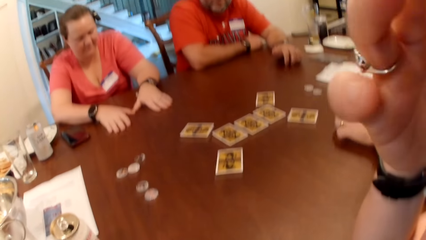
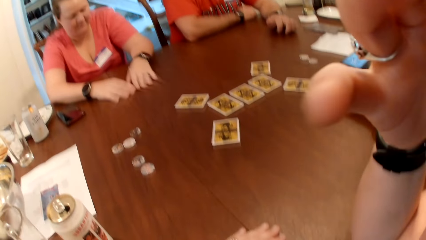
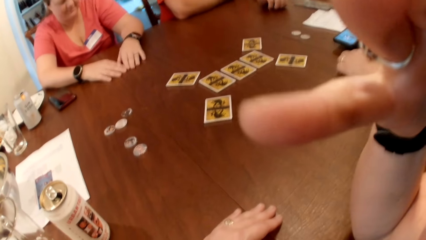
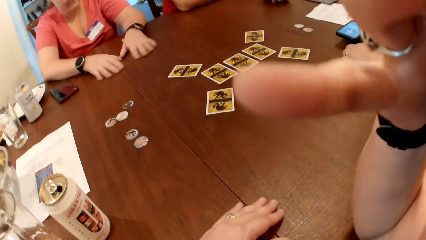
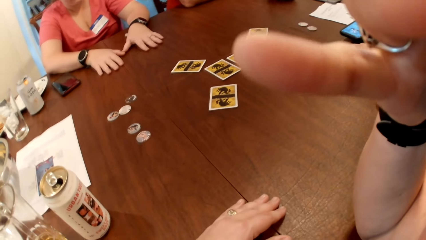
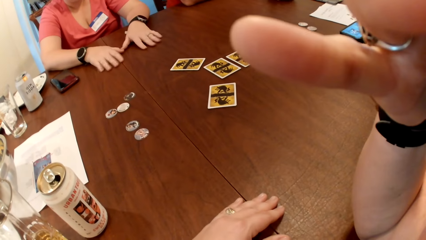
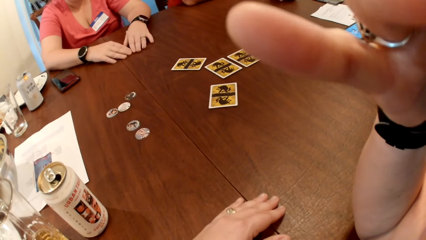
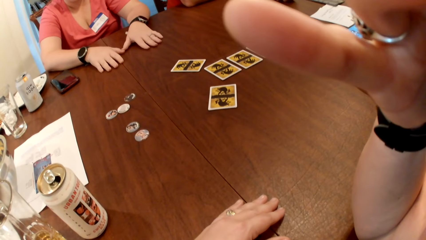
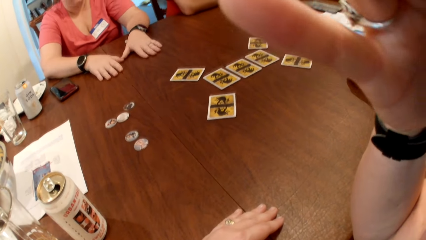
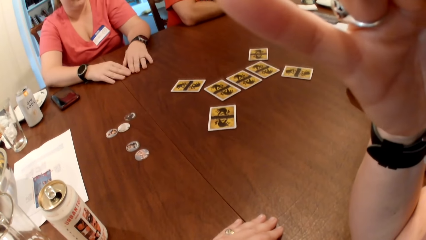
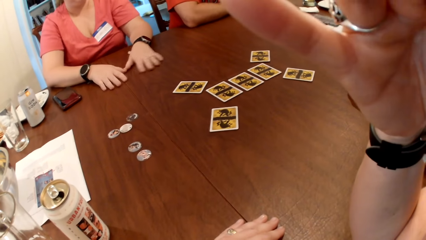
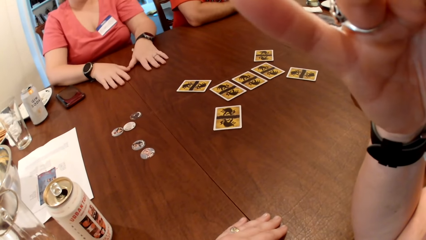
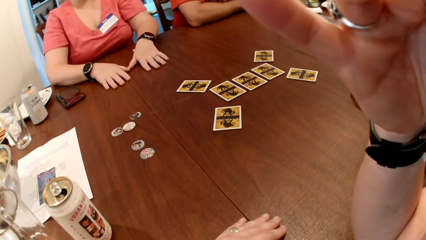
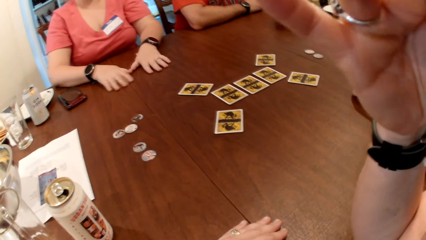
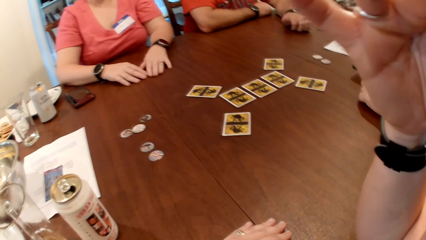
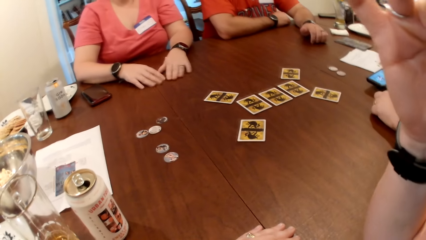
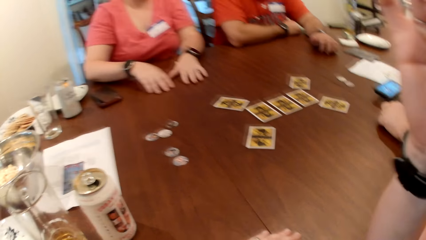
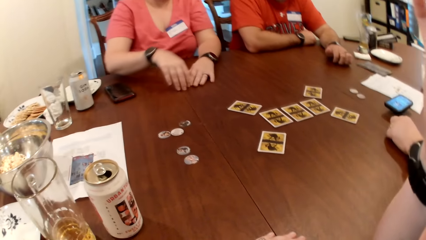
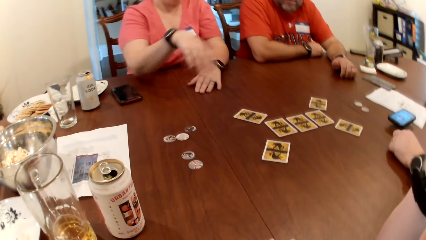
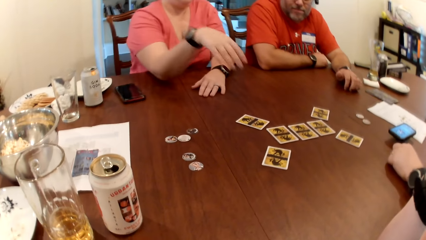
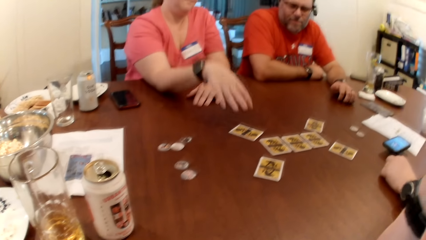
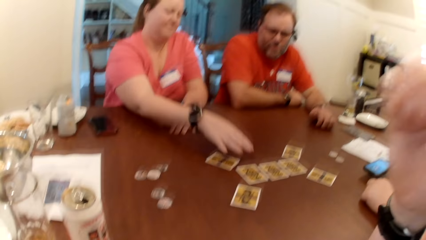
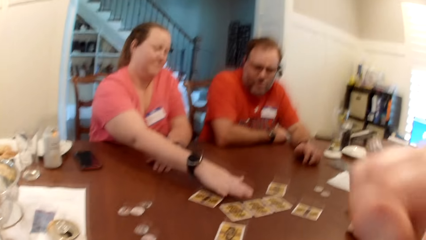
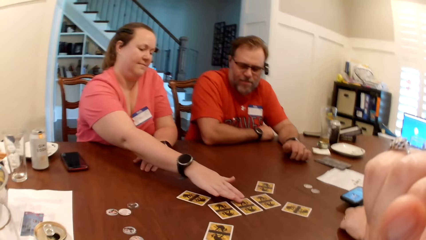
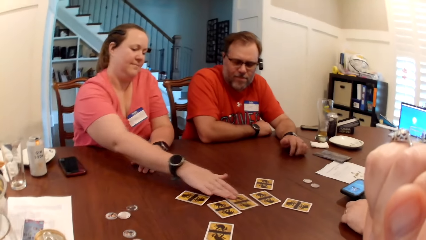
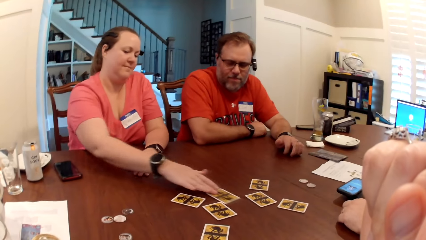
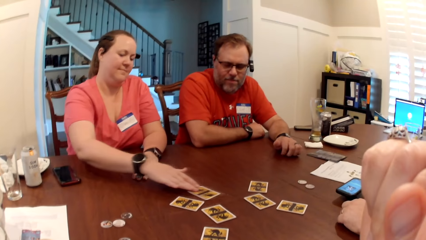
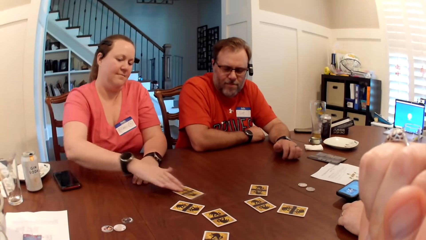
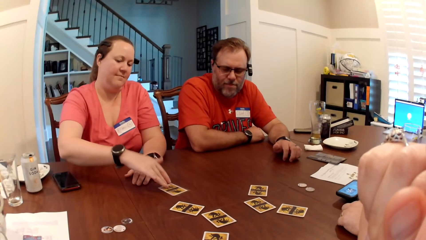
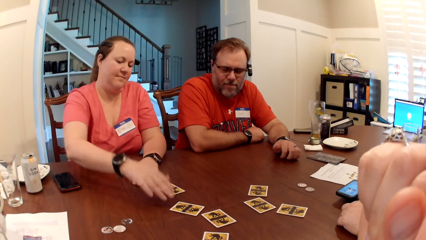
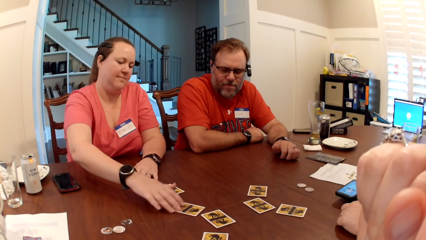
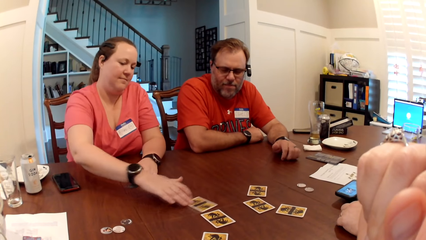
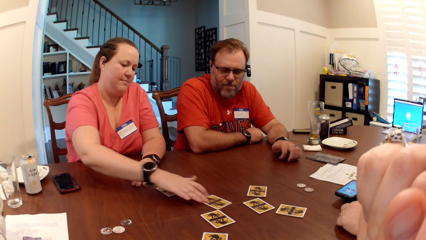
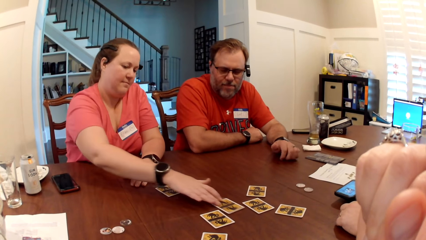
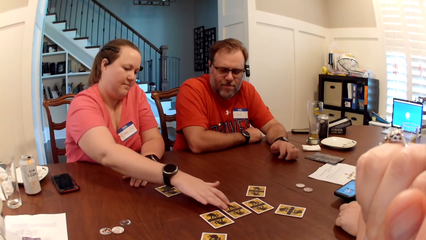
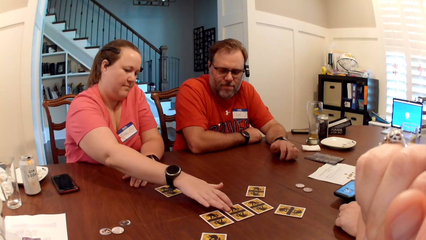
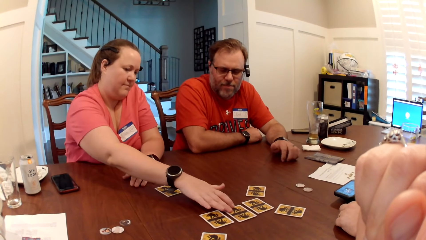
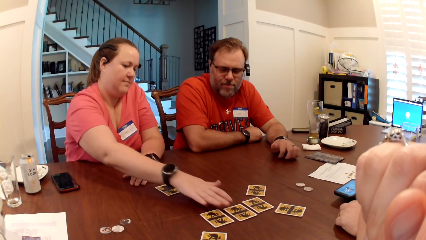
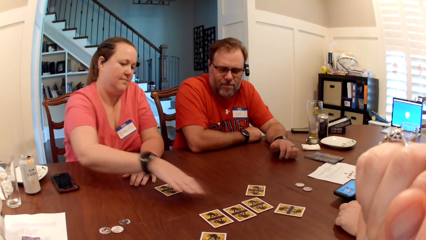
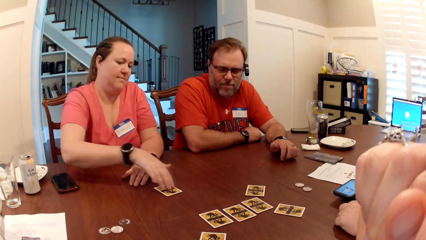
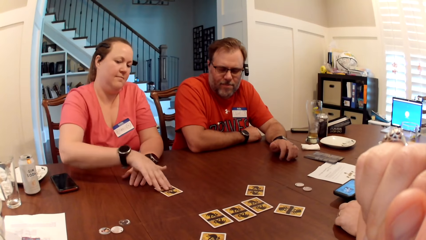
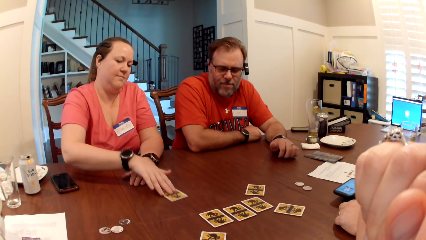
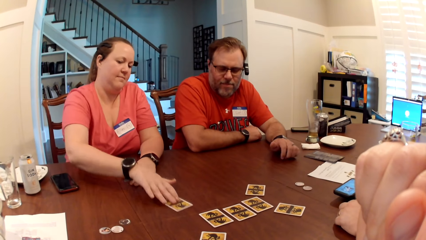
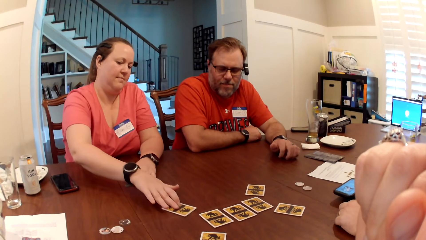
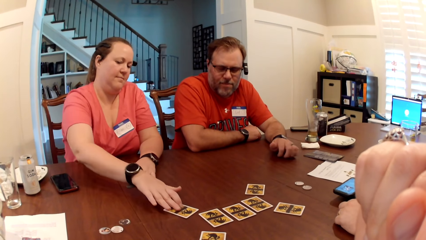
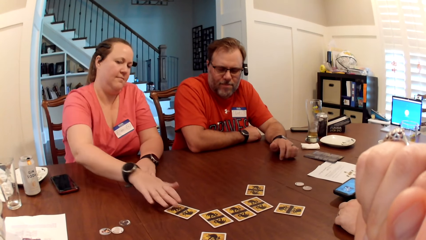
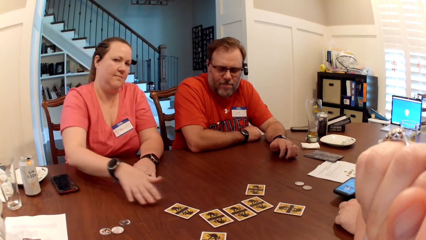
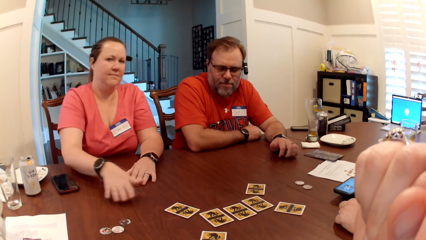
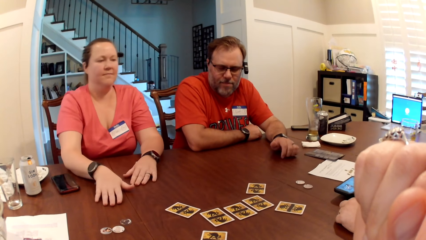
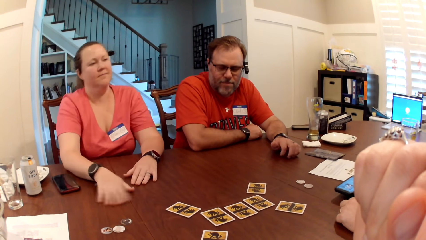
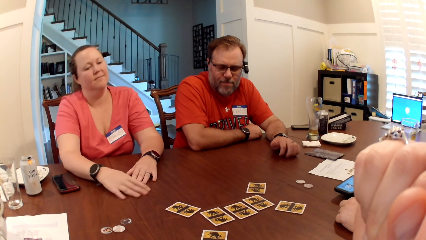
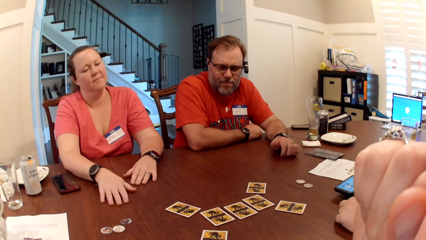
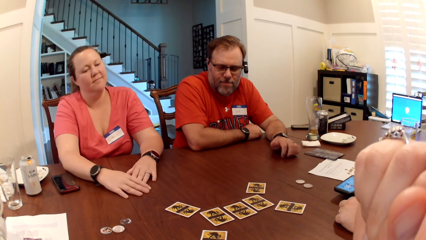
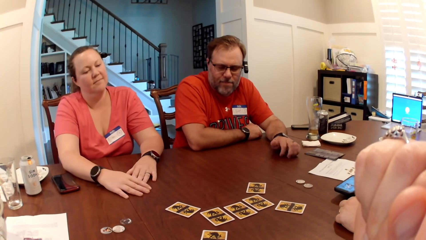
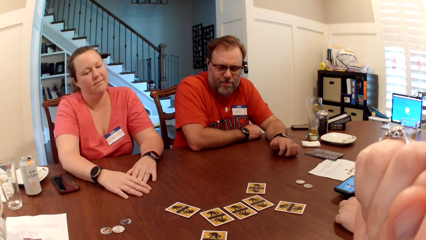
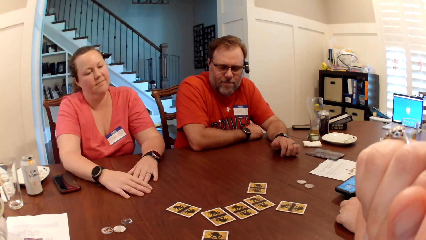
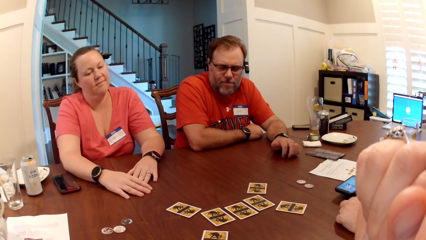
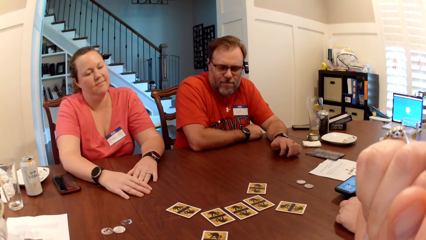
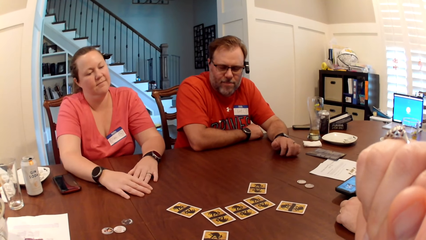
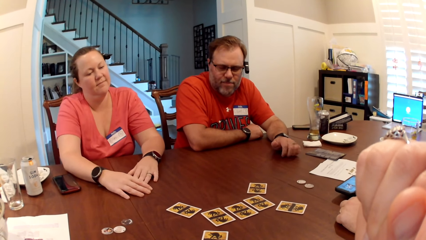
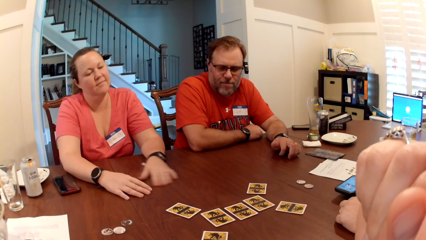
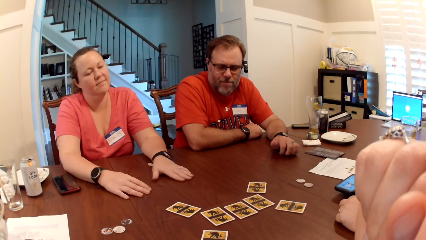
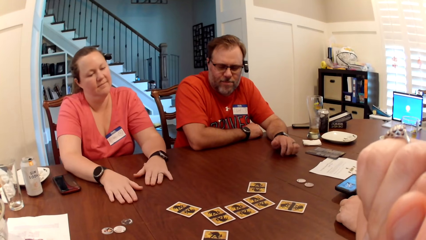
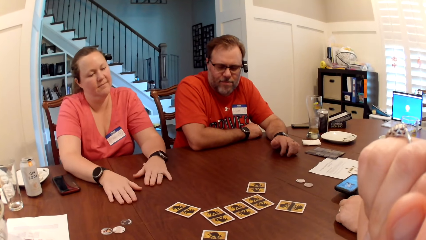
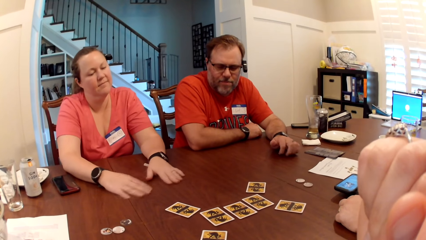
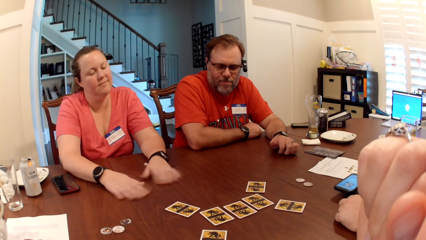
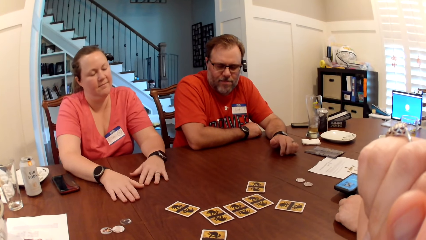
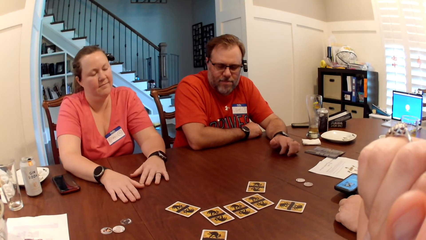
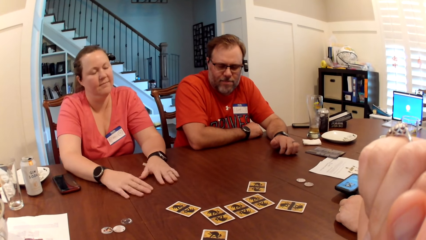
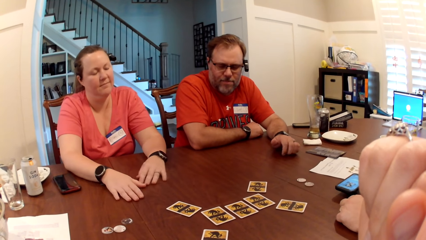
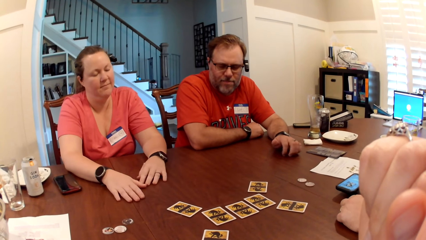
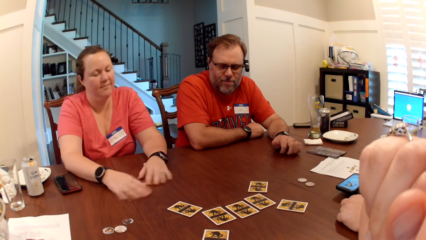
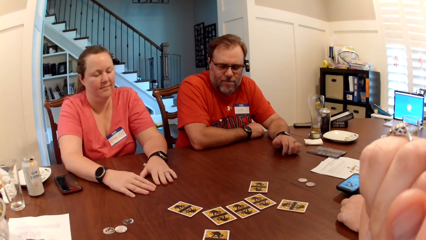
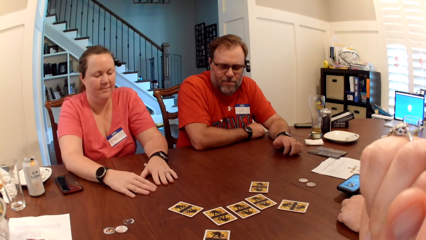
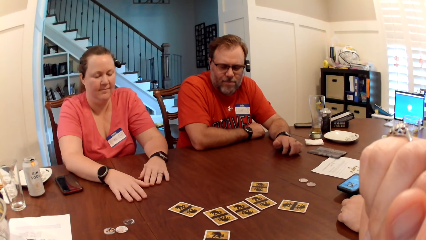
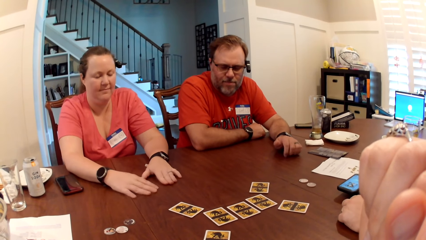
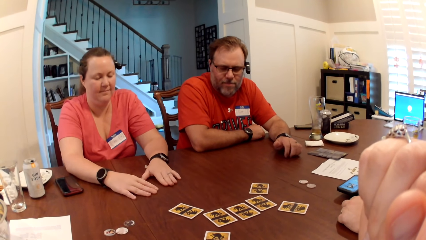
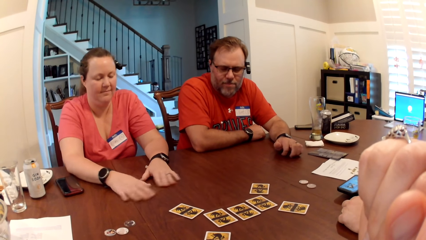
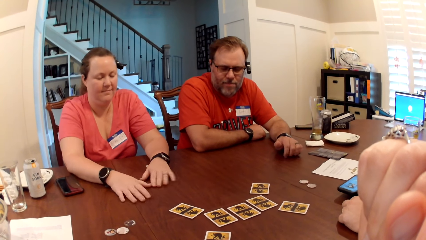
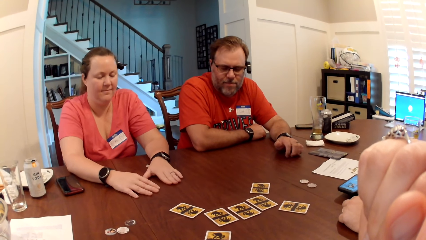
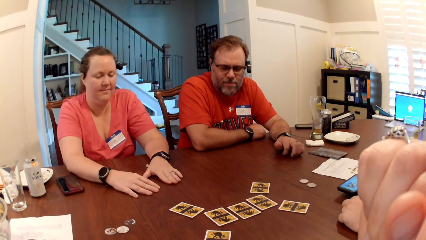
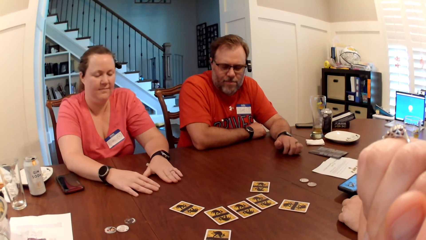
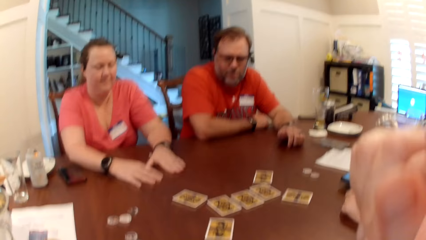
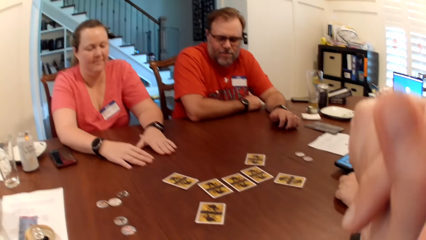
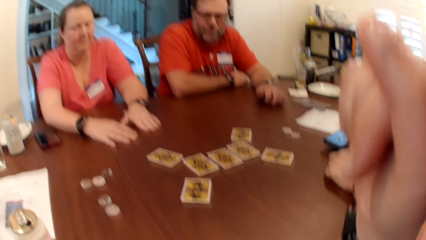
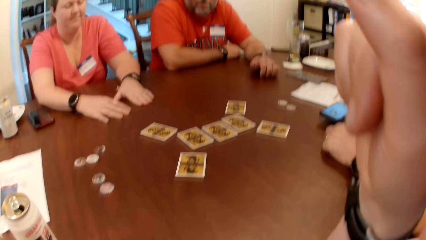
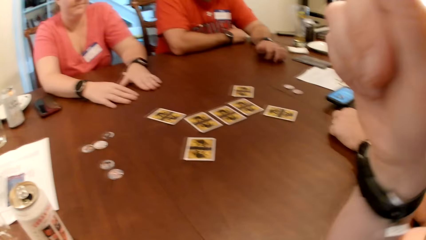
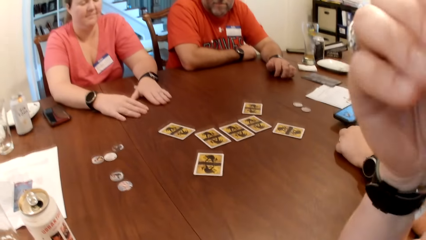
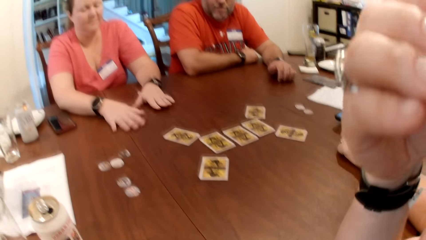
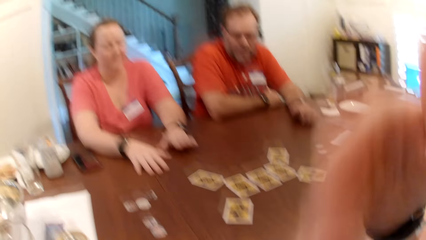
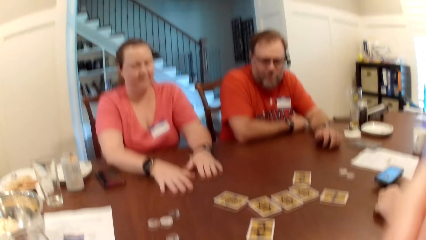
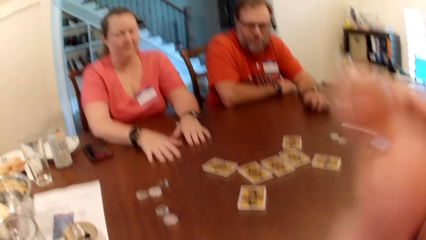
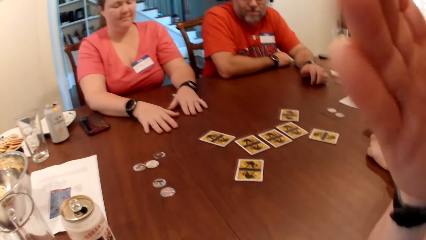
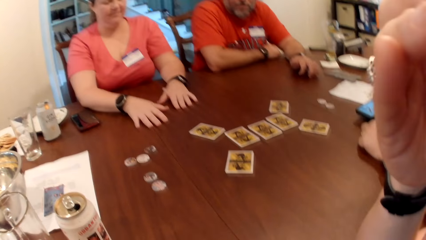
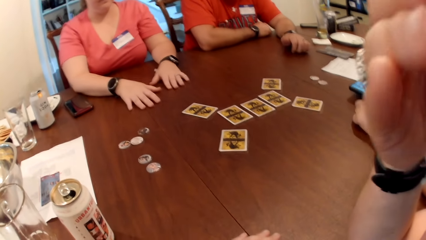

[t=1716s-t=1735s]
The camera wearer adjusts the camera. A woman adjusts the cards on the table with her right hand. The woman rubs her hands on the table.
